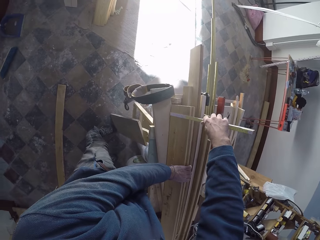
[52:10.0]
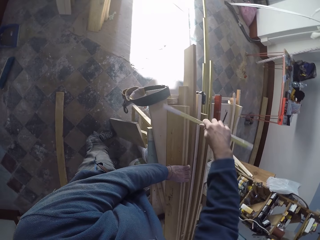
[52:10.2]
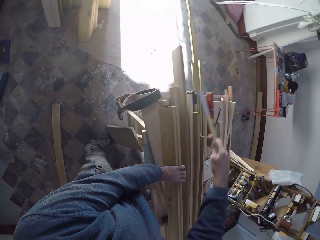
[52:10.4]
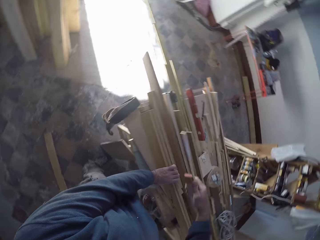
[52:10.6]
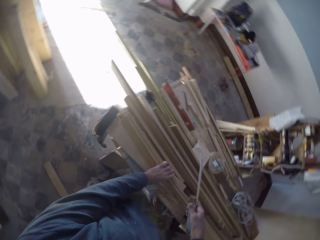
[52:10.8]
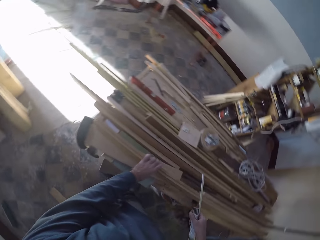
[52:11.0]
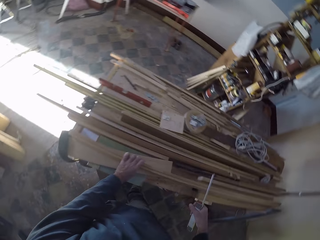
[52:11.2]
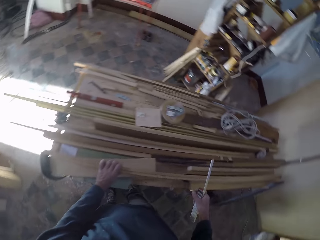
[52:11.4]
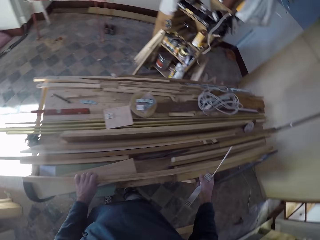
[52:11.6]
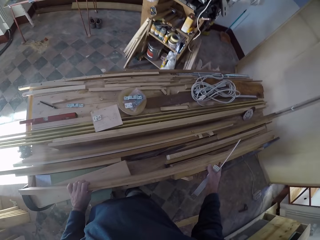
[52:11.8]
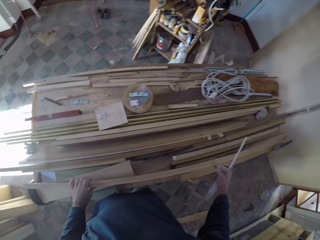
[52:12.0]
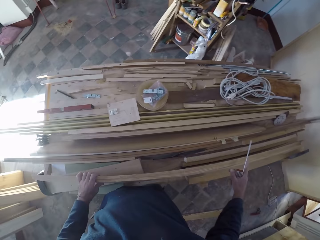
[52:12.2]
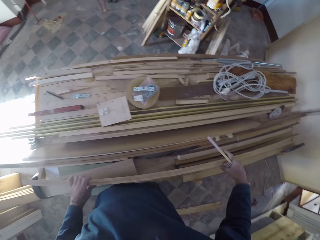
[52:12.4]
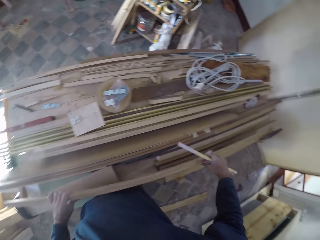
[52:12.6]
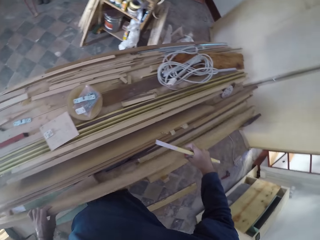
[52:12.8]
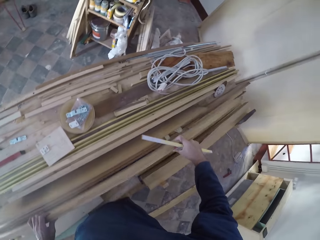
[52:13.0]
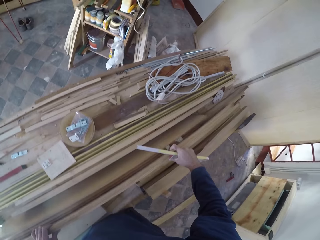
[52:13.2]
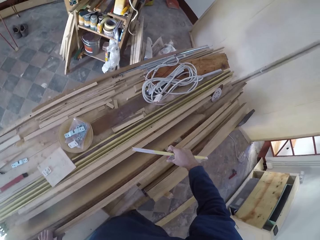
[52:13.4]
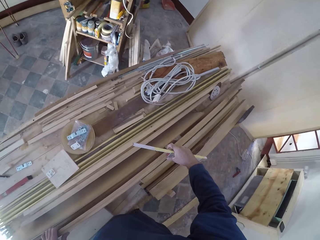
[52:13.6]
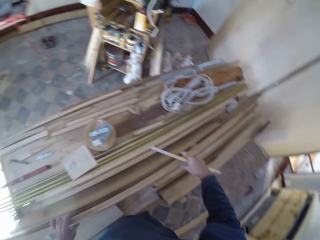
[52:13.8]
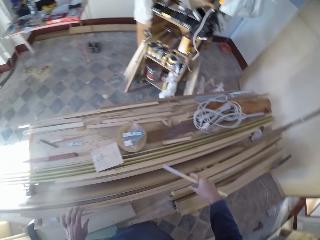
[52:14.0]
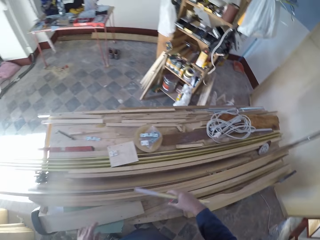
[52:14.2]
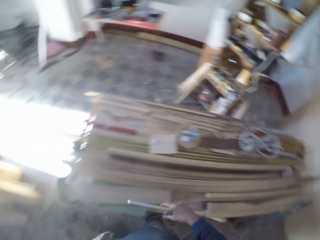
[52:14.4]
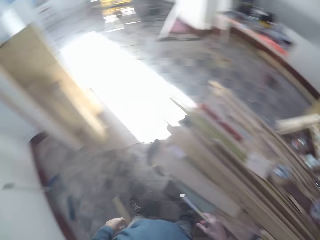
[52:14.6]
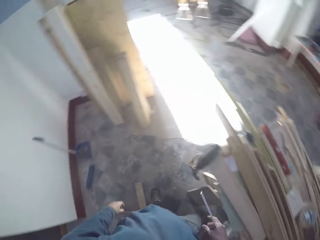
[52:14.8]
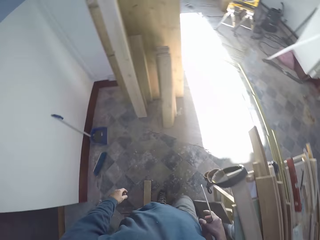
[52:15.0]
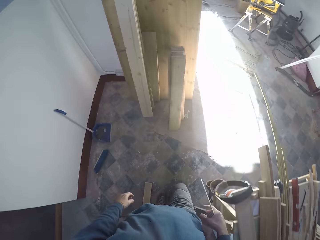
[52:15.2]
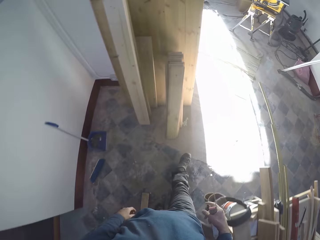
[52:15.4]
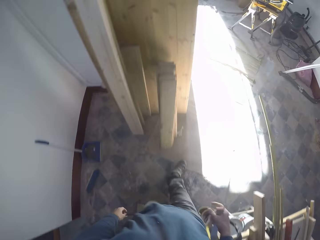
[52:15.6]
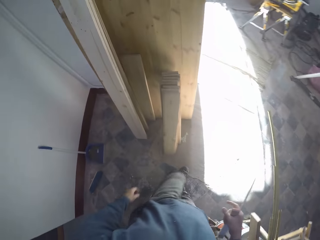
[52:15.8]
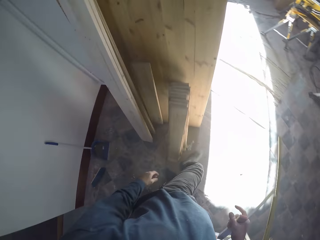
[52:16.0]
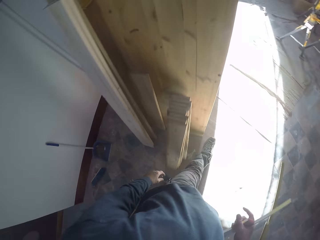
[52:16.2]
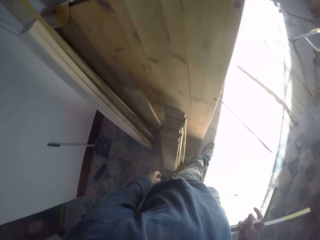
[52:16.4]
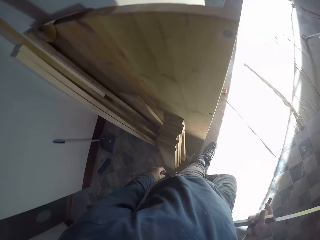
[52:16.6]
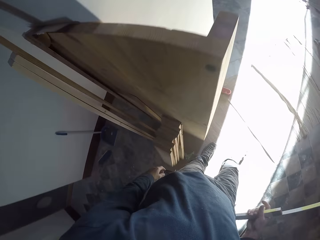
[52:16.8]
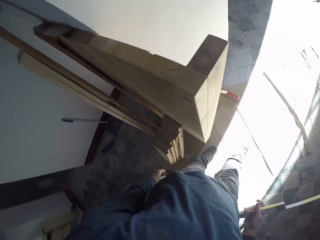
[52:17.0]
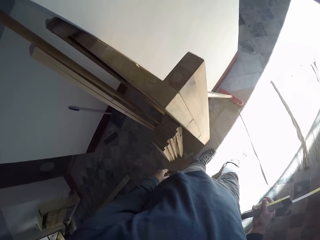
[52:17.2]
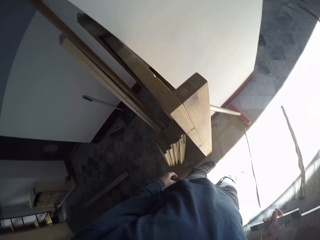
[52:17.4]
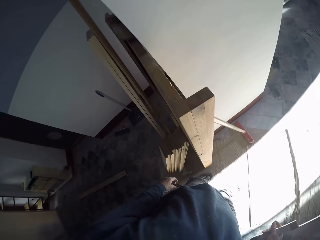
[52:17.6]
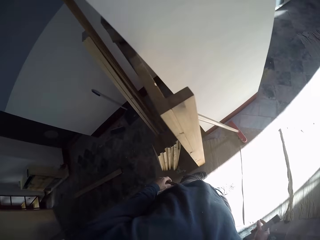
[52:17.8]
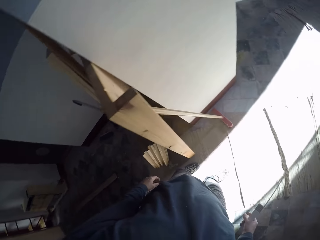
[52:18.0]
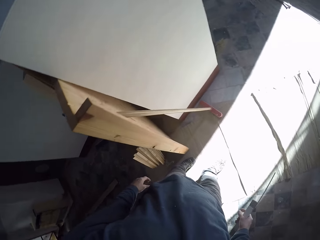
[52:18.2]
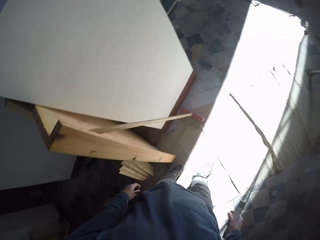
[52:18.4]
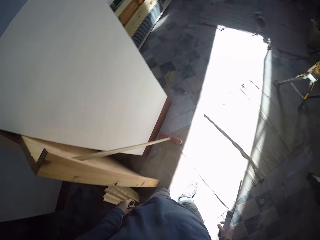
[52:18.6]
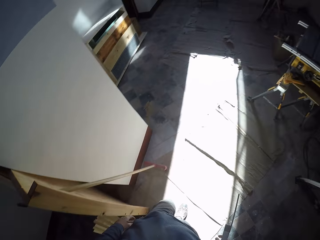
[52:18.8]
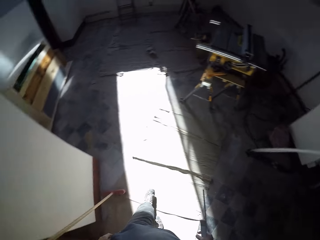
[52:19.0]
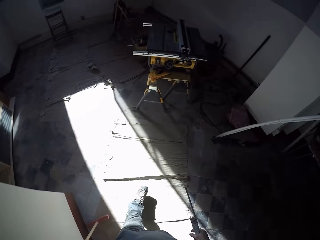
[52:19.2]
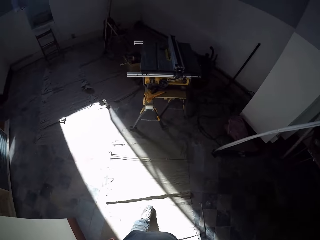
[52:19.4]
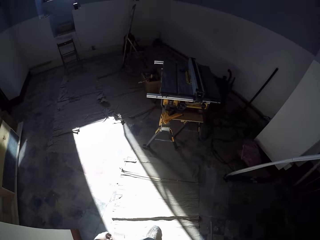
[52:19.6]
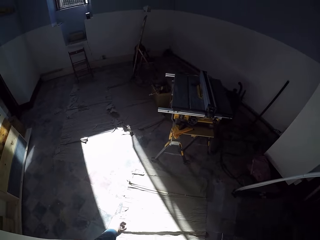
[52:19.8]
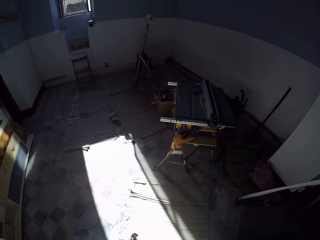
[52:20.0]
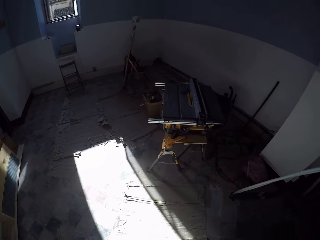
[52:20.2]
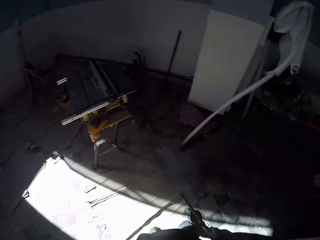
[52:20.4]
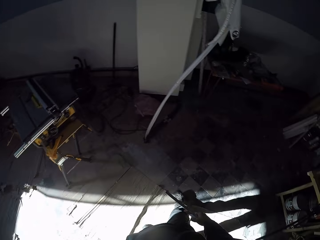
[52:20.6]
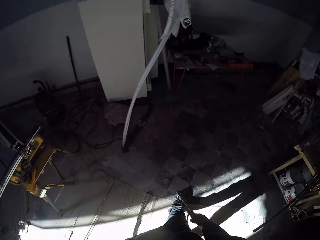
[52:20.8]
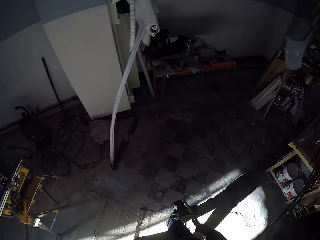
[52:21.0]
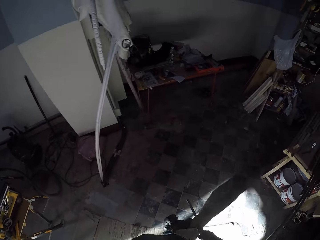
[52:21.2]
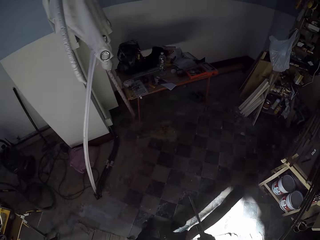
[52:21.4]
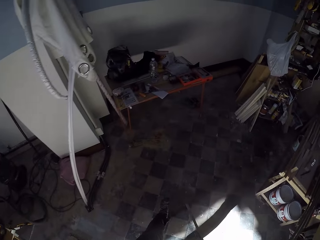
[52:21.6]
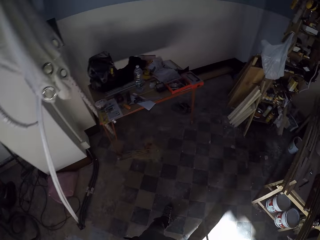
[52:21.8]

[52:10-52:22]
The camera wearer measures the wood. He picks the plank from the table with both hands. He drops the plank on the table with both hands. He walks.

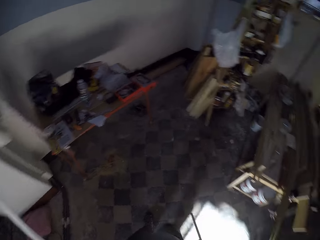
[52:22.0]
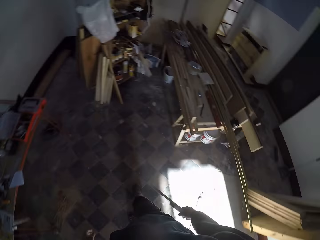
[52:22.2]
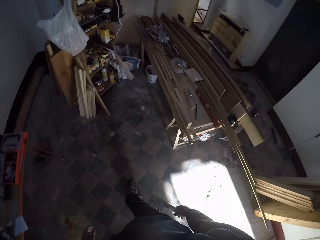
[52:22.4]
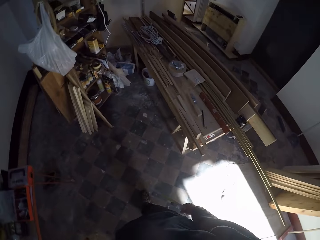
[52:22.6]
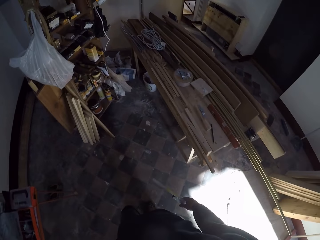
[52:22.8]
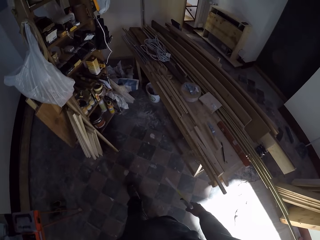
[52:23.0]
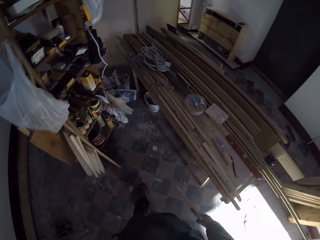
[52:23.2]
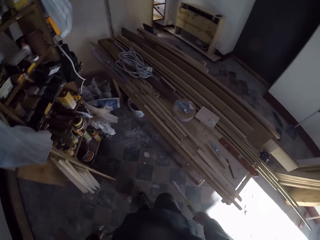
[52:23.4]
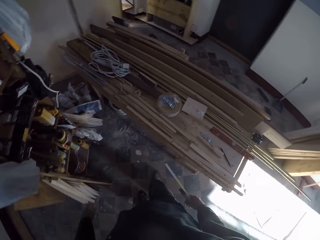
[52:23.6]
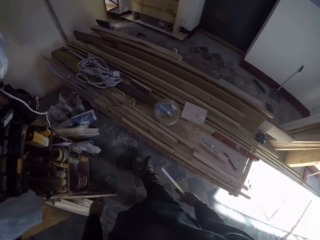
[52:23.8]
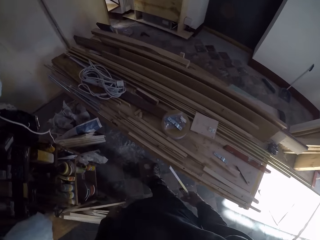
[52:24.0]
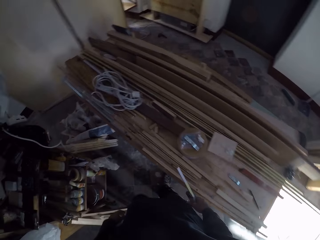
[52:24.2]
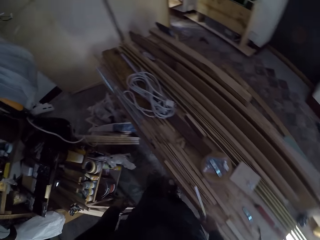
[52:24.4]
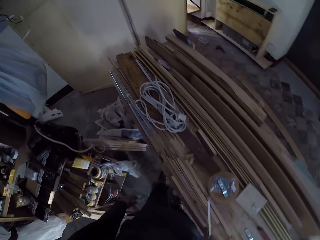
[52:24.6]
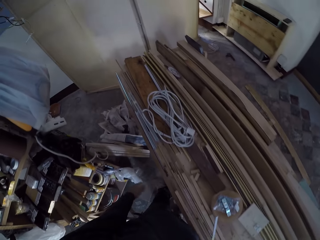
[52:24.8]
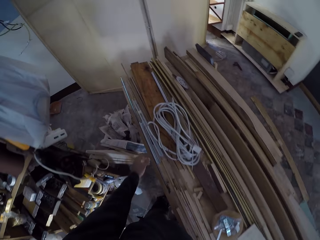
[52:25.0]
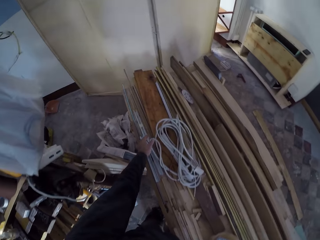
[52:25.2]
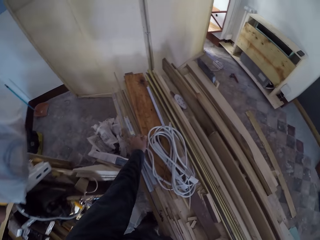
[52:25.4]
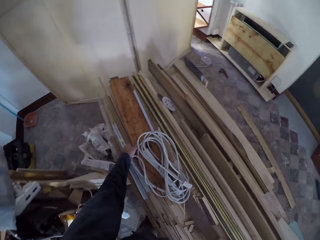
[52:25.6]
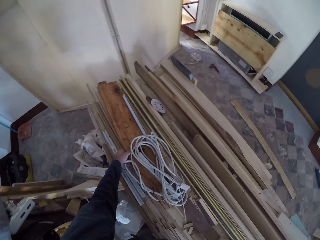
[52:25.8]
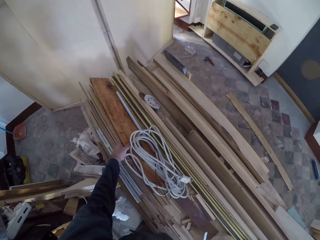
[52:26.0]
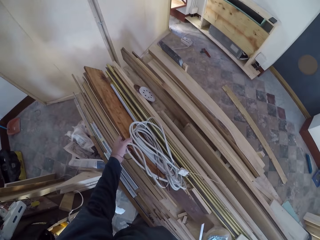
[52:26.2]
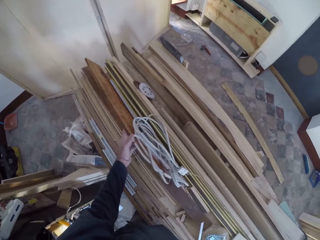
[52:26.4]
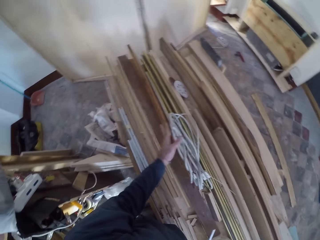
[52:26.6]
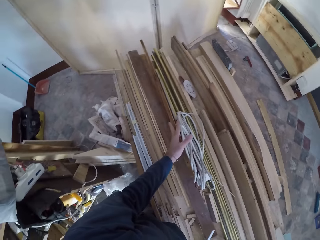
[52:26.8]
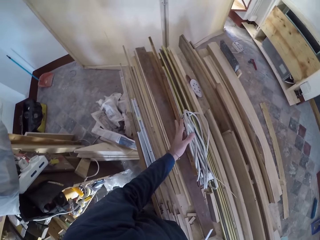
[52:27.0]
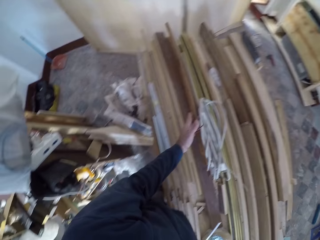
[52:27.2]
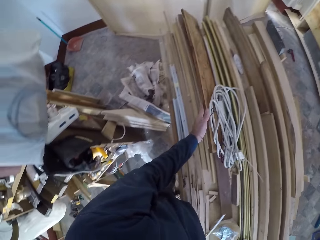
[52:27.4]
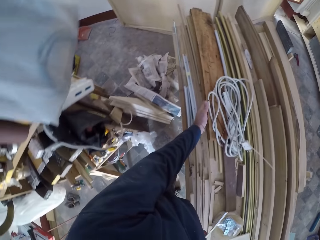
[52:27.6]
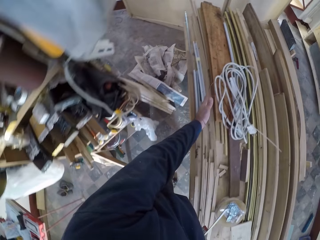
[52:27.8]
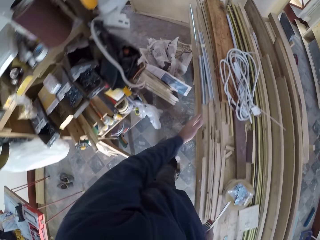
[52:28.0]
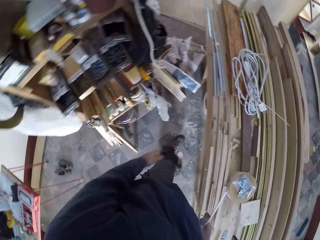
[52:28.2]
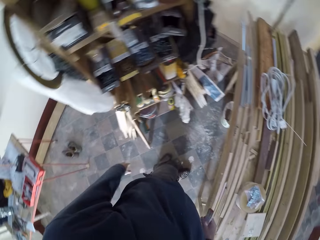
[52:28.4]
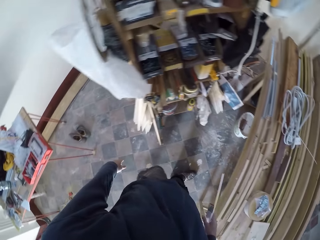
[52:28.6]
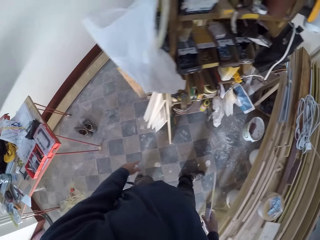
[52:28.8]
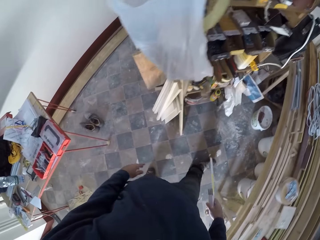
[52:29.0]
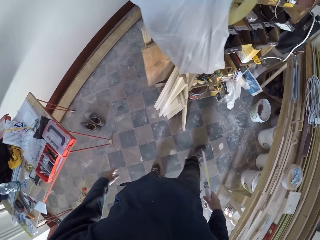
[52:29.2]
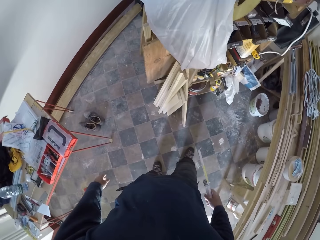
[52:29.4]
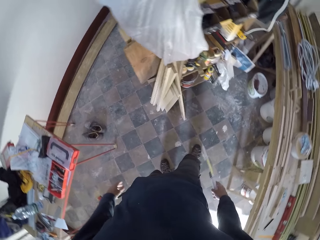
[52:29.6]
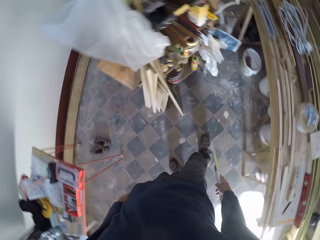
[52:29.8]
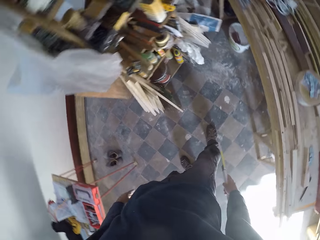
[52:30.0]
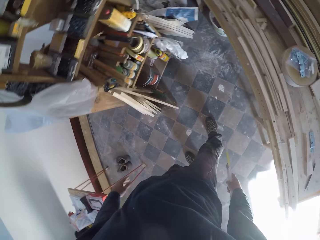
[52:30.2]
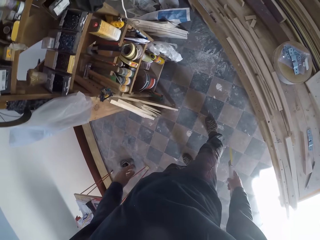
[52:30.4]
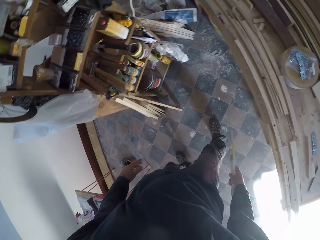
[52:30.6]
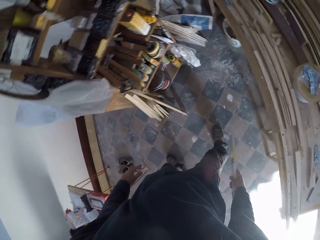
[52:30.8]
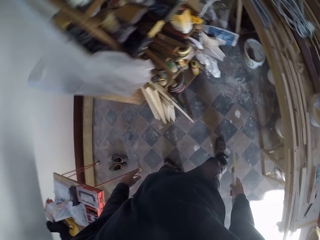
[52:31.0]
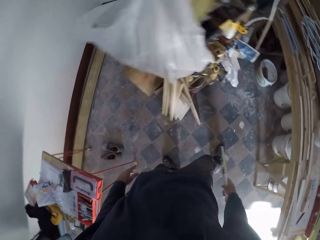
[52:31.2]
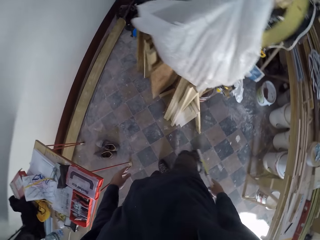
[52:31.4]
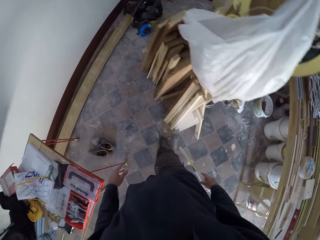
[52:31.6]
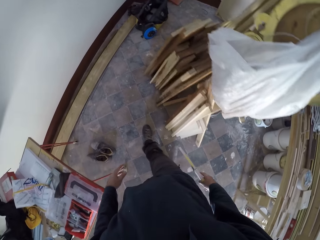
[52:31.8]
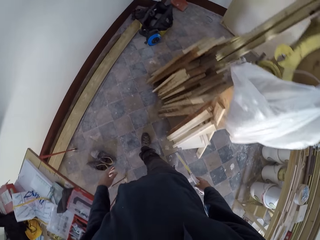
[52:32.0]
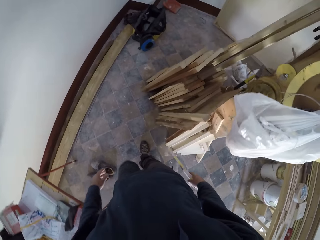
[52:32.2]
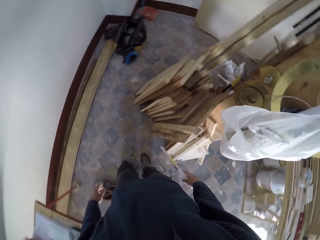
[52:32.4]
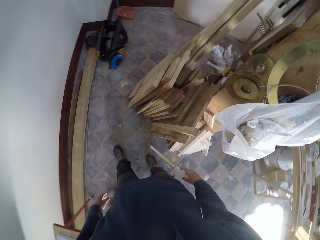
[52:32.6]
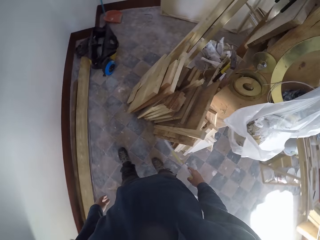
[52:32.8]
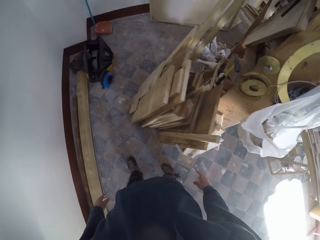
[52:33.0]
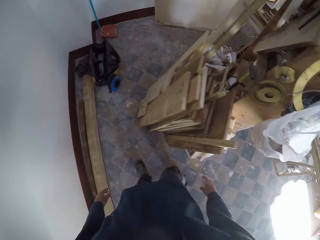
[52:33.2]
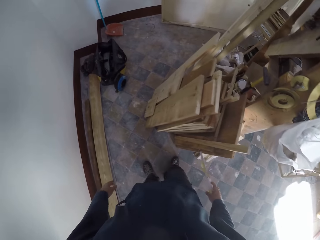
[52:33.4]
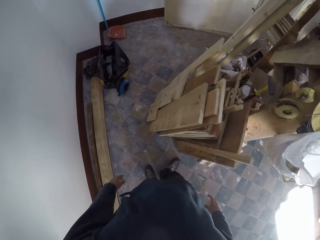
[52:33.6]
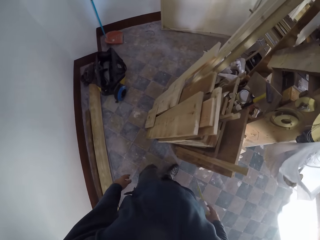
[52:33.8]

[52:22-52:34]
The camera wearer lifts a plank on the table with his left hand. He drops the plank on the table with his left hand. He walks.
